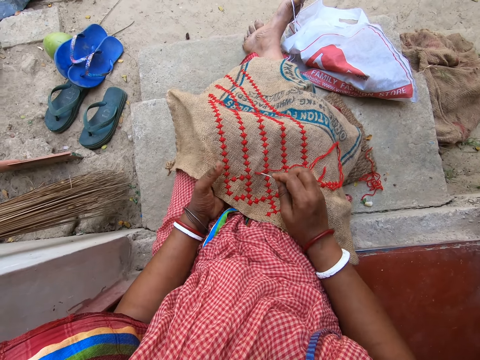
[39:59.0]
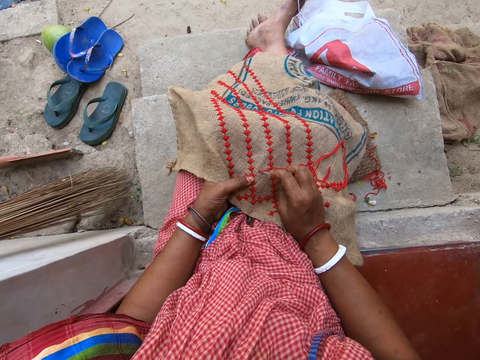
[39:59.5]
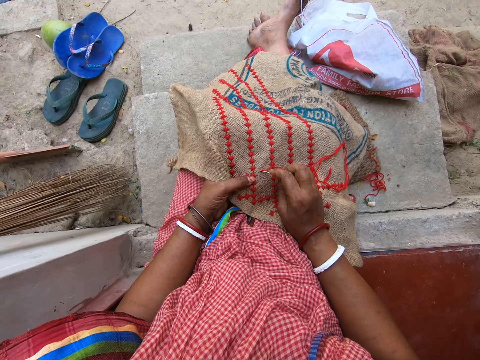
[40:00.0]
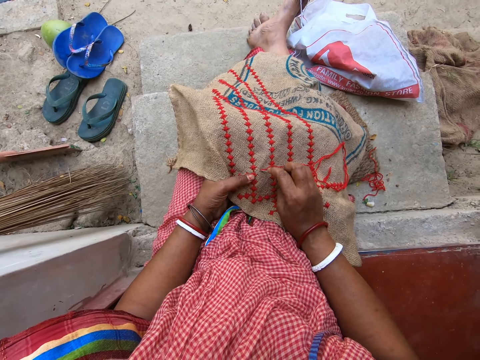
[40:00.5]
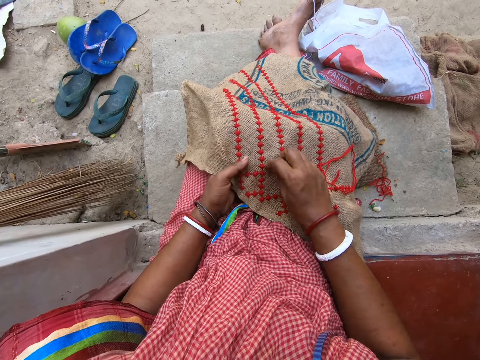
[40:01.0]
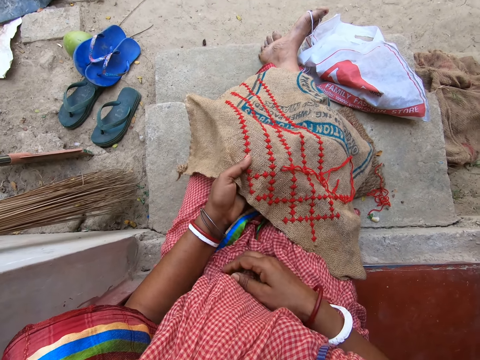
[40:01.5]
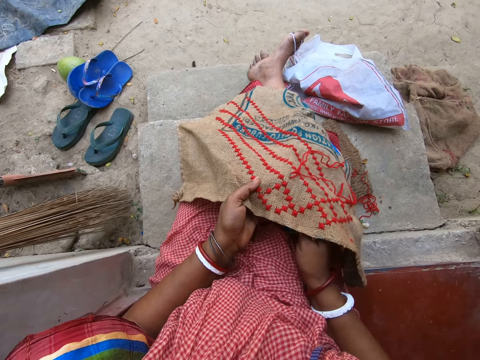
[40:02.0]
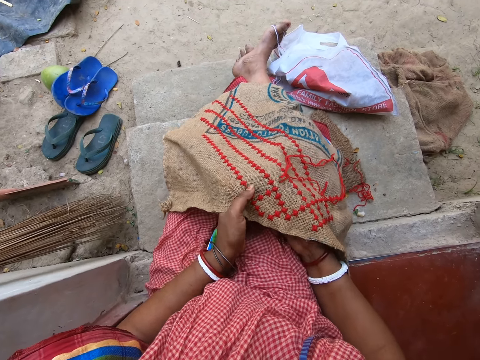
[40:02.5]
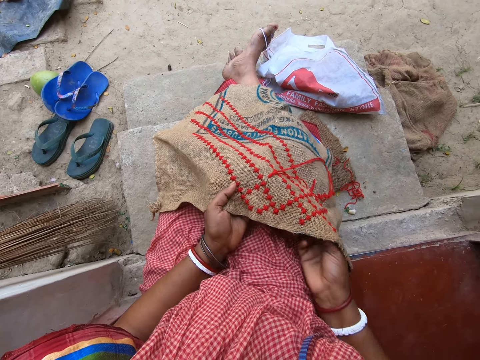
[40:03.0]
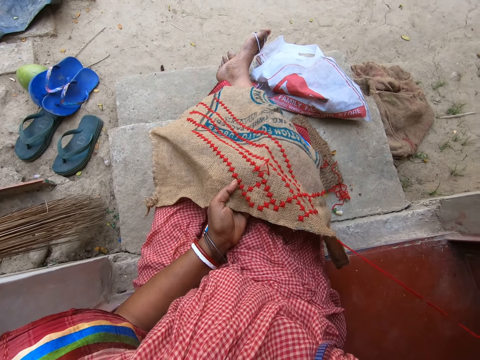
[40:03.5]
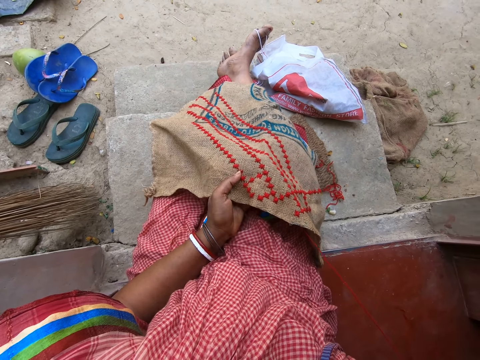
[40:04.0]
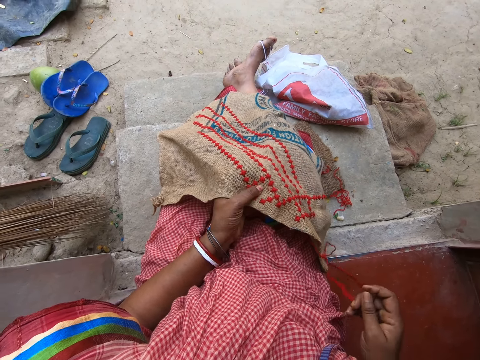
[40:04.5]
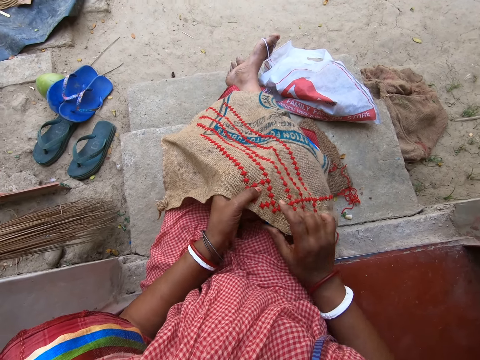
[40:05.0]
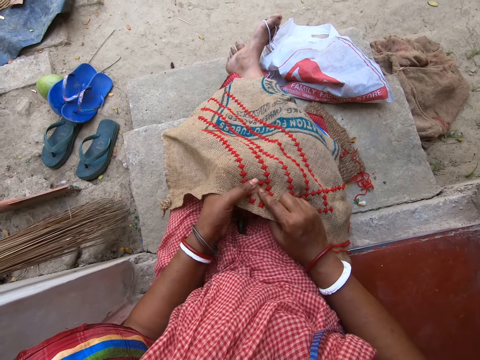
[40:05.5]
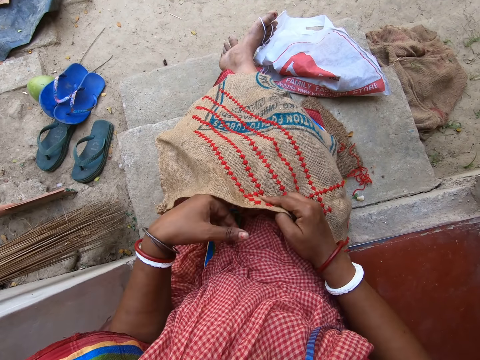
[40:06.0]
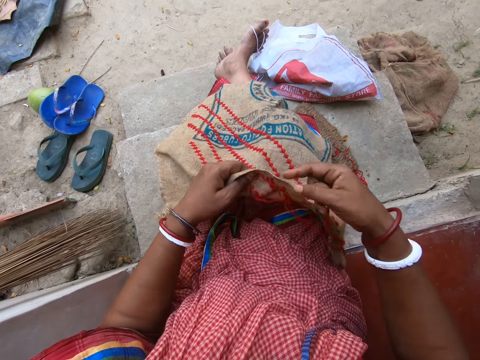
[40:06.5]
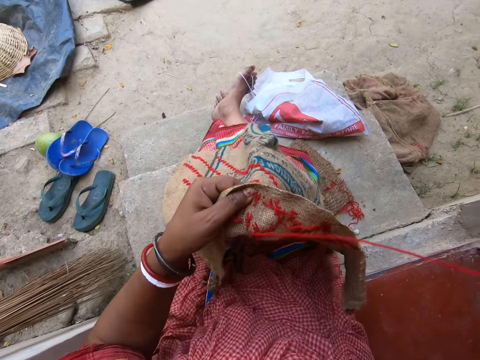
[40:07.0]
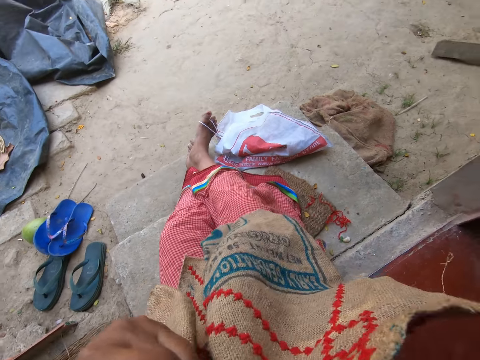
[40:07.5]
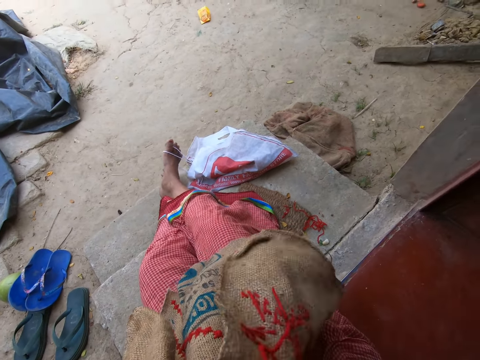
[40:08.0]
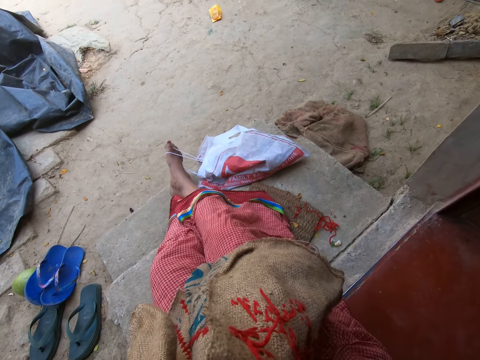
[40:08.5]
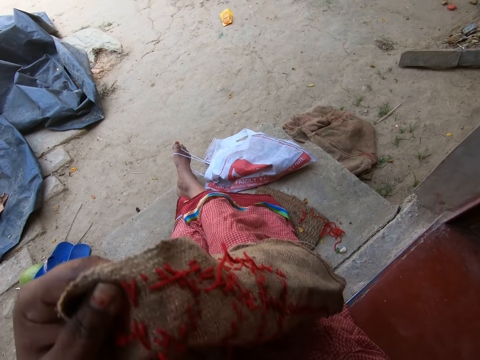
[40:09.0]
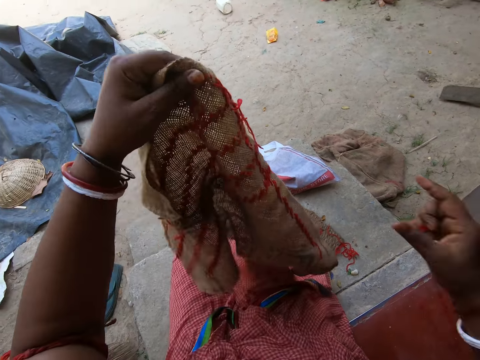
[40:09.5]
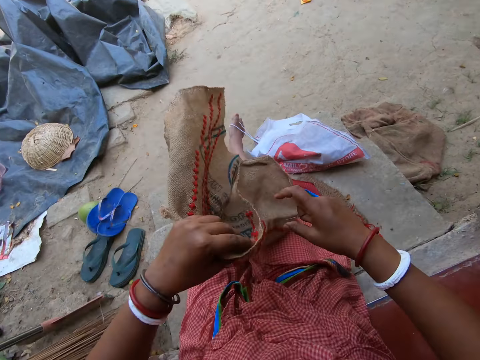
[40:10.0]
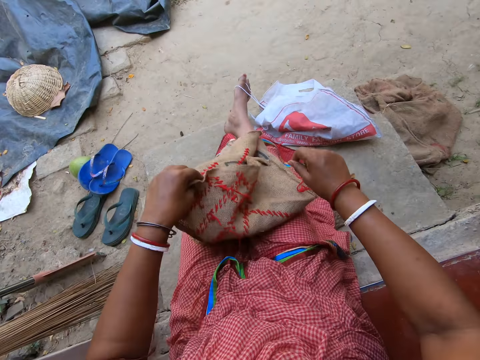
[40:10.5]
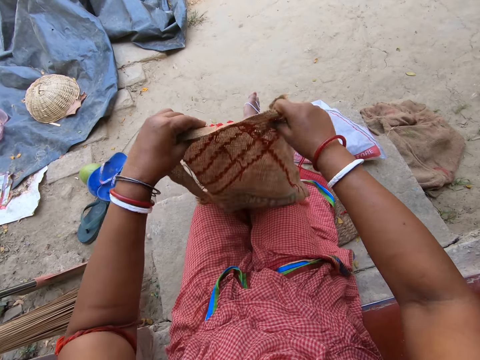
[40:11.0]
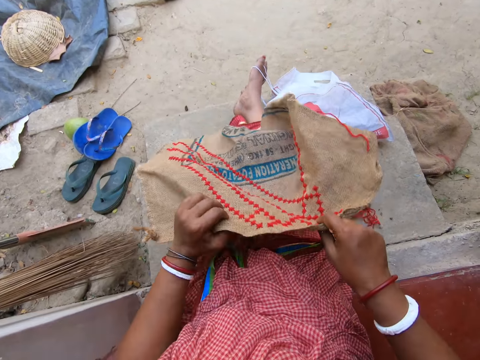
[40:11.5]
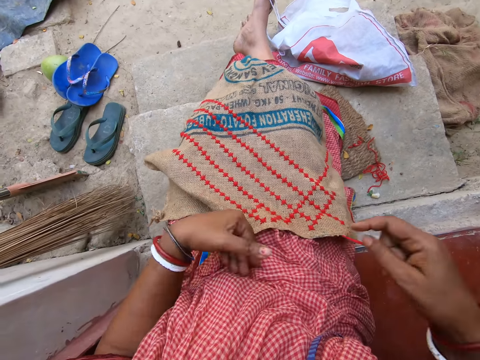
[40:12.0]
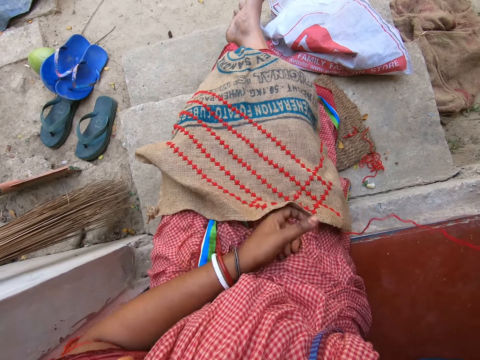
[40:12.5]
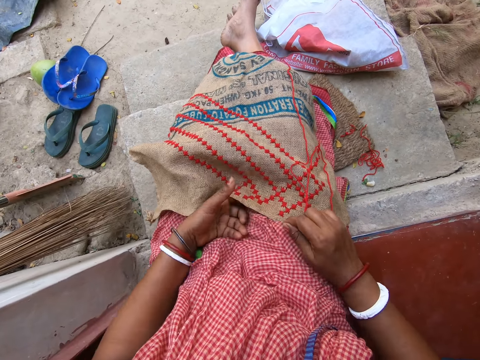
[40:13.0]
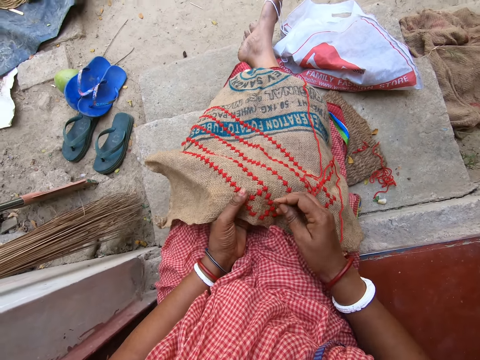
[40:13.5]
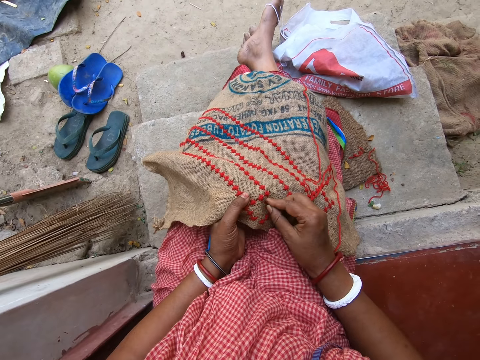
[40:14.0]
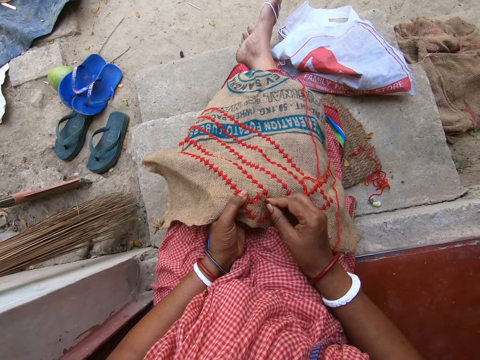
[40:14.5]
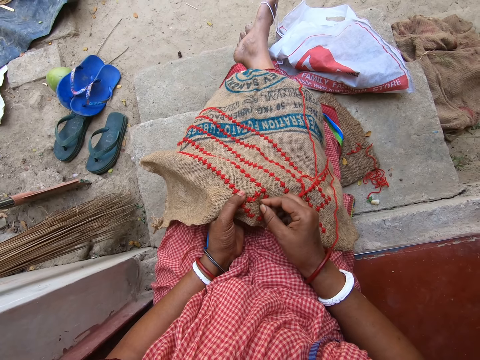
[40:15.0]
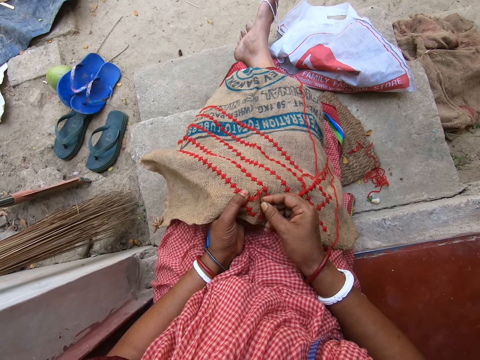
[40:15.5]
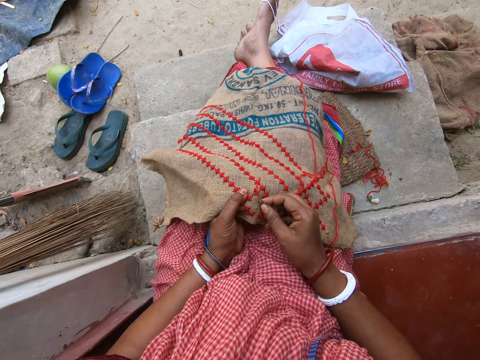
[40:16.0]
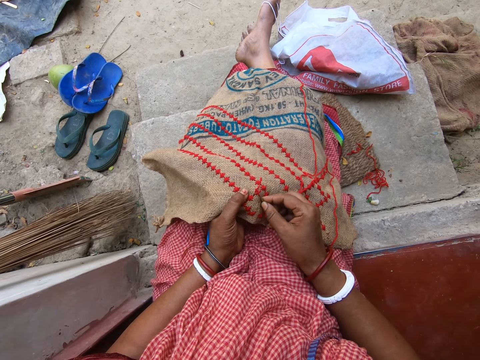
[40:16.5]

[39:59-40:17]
The camera wearer sews the cloth in her left hand with the wool and the needle in her right hand. She looks at the sack and turns the sack. She picks the cloth from her lap with her left hand. She puts the cloth in her mouth with her left hand. She puts the sack on the lap. She spreads the cloth on her lap with both hands. She puts the sack on the lap. She holds the cloth on her lap with her left hand. She pulls wool from the cloth in her left hand with the needle in her right hand.

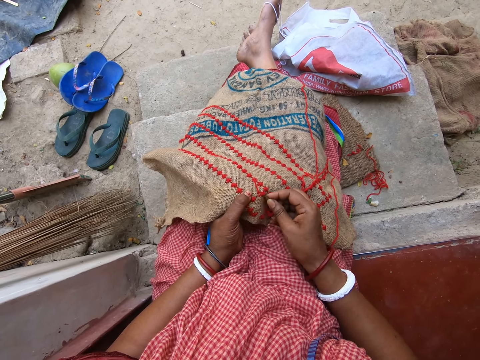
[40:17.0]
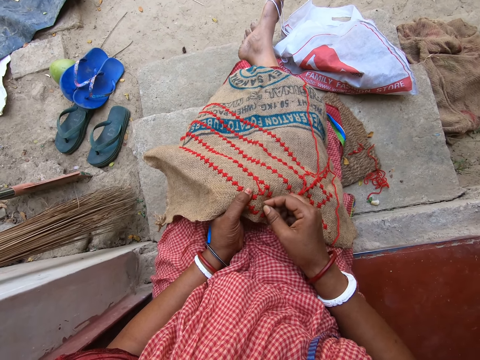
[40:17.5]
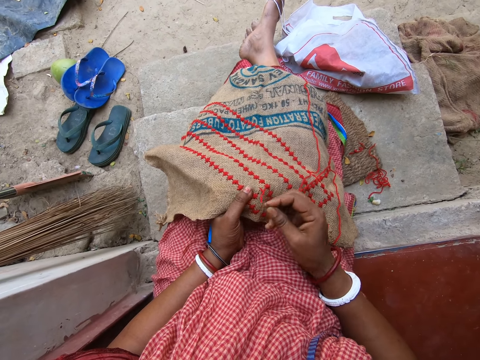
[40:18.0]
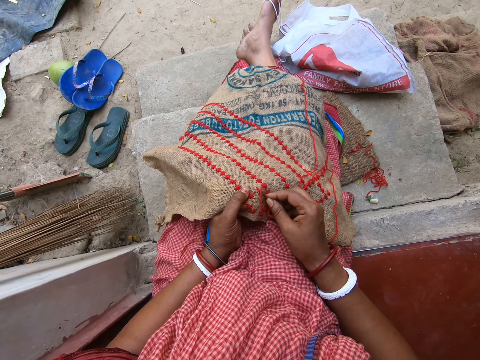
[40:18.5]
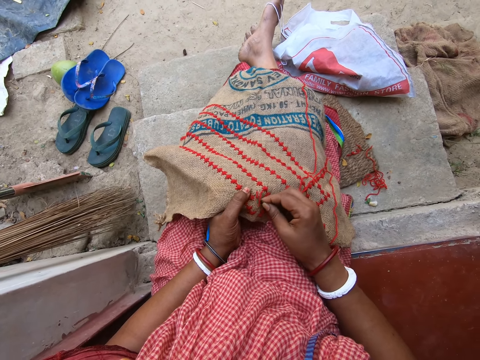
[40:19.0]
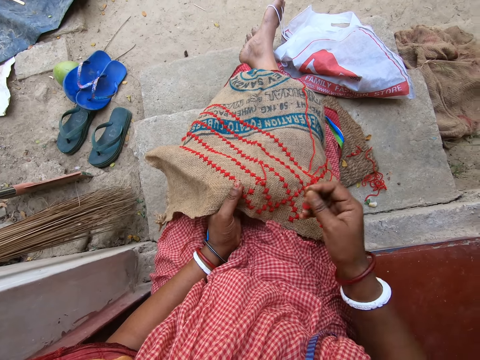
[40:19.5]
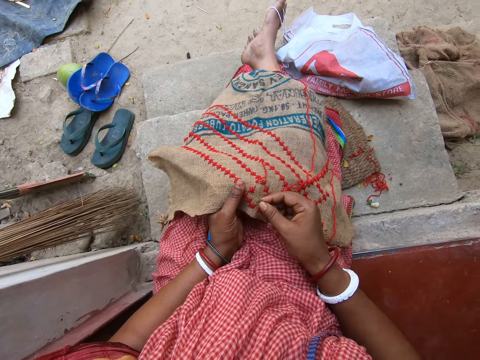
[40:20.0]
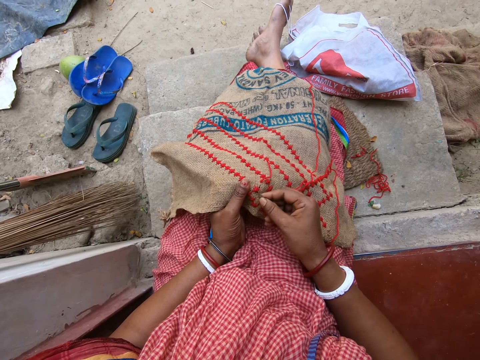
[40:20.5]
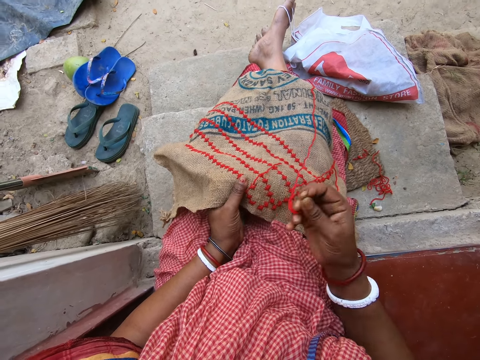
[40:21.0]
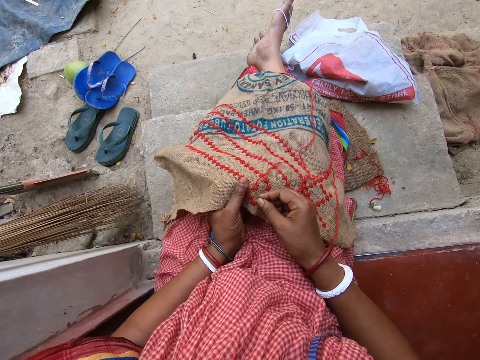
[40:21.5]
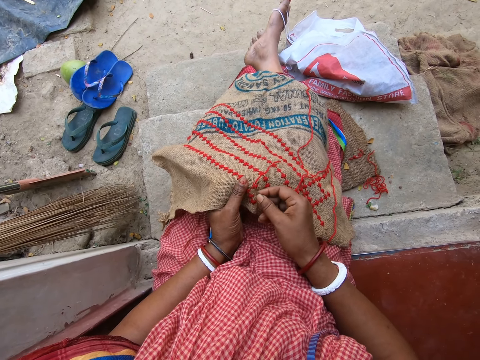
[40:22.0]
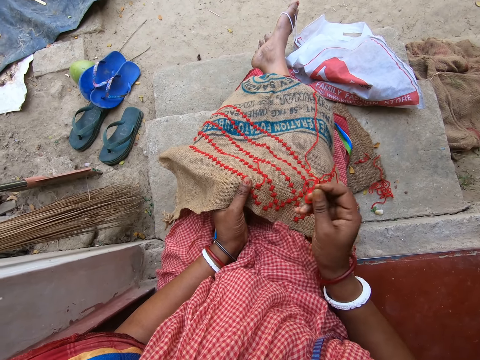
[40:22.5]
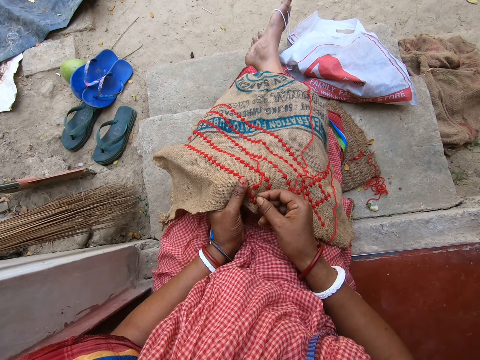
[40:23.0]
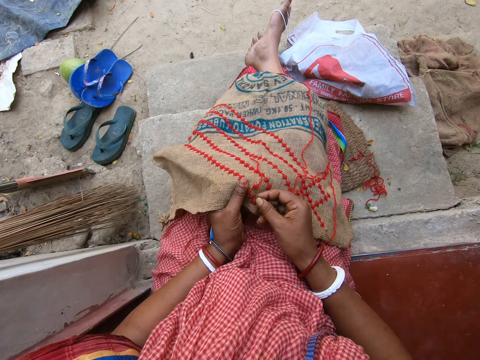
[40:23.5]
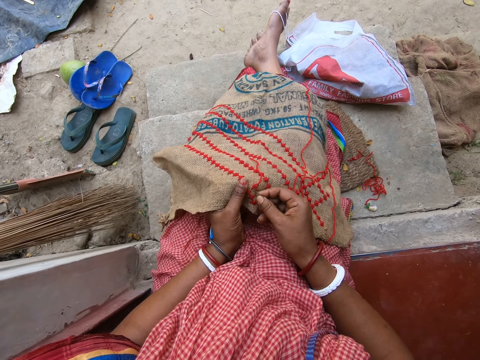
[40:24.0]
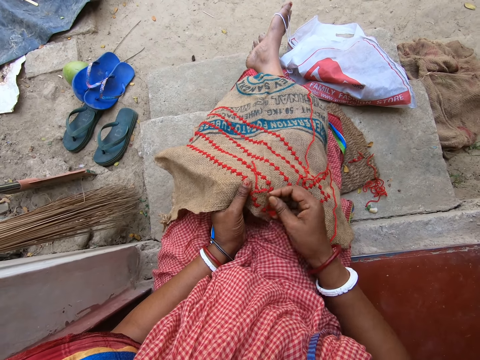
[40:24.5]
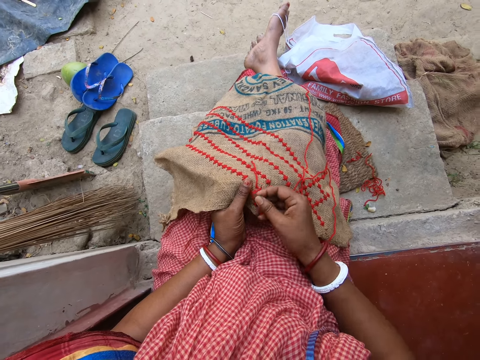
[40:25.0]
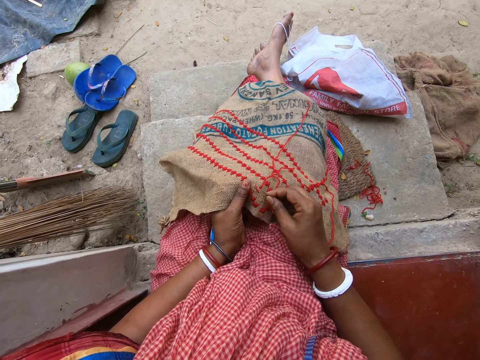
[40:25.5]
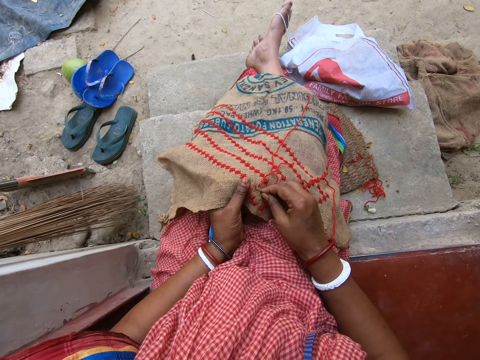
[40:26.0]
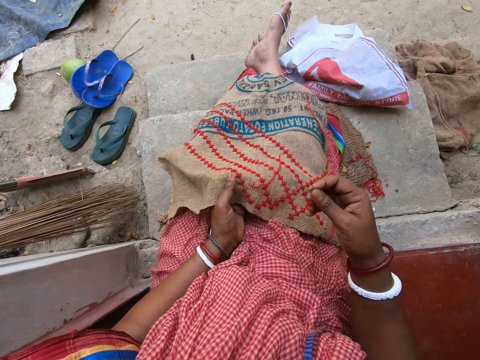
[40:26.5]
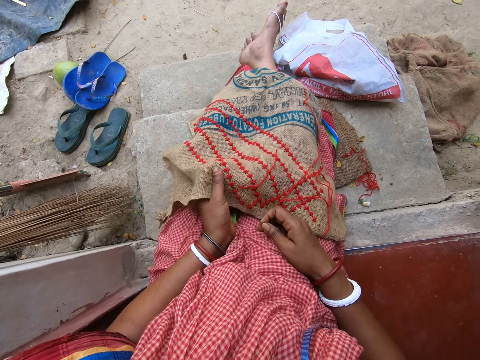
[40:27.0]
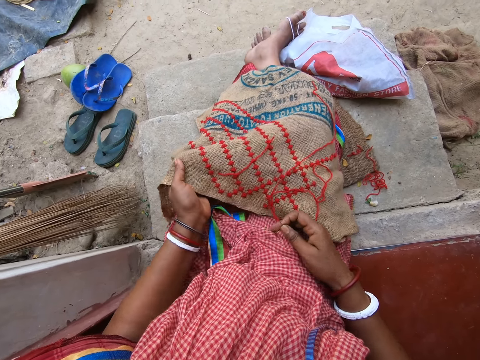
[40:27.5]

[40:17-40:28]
The camera wearer rubs her left thumb on the cloth on her lap.
